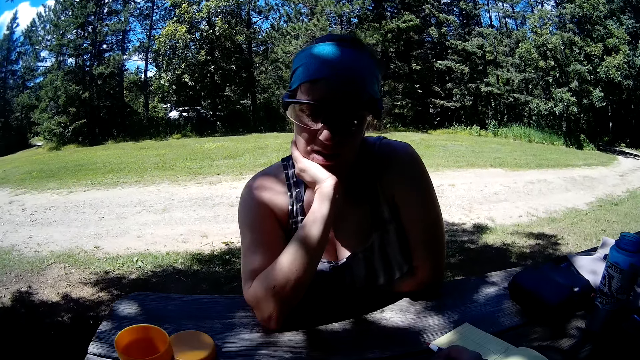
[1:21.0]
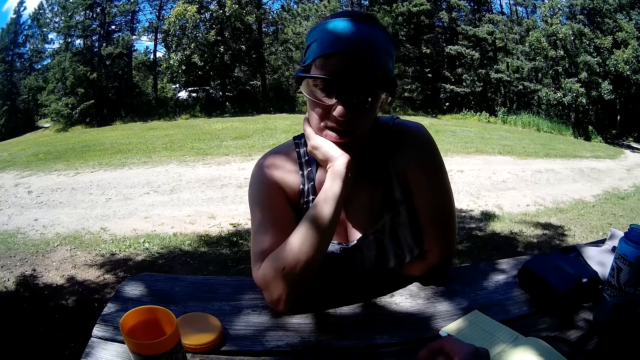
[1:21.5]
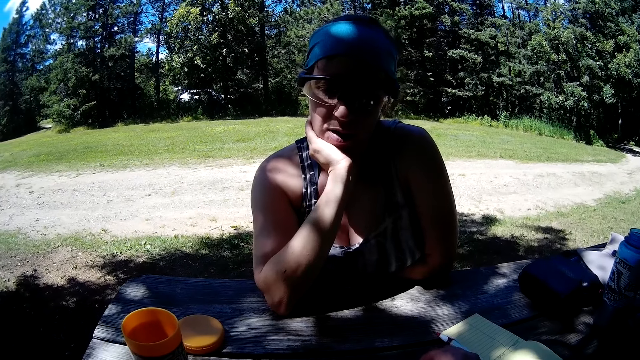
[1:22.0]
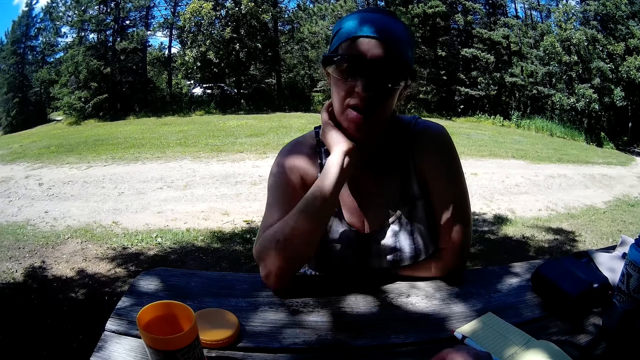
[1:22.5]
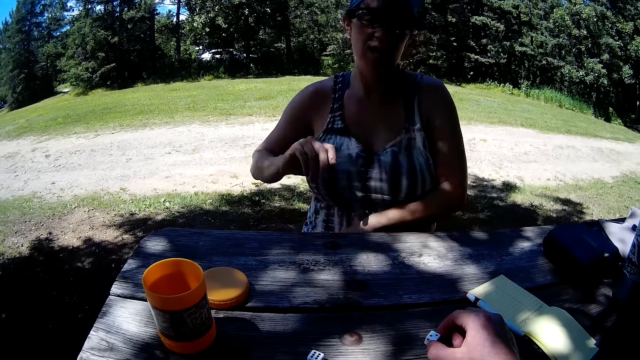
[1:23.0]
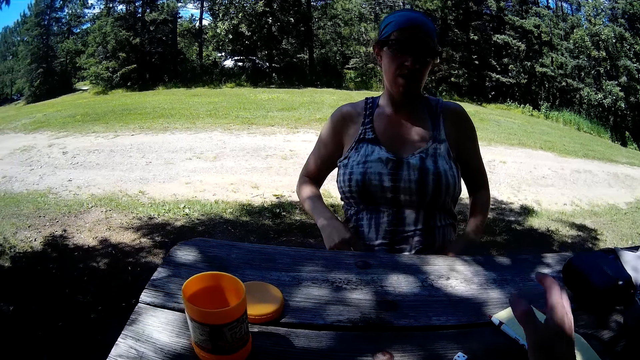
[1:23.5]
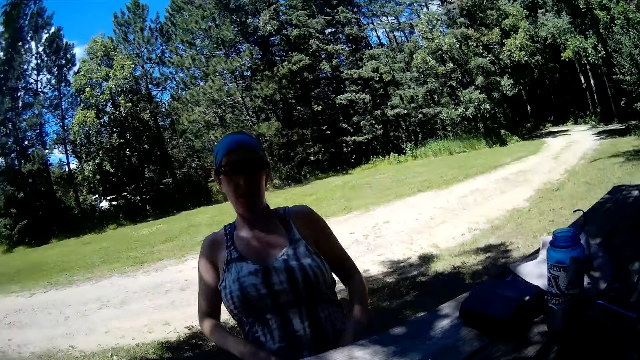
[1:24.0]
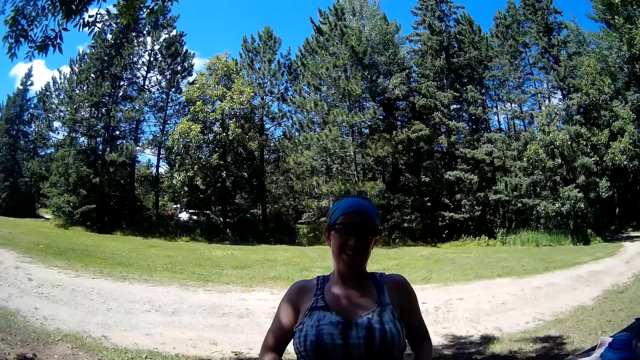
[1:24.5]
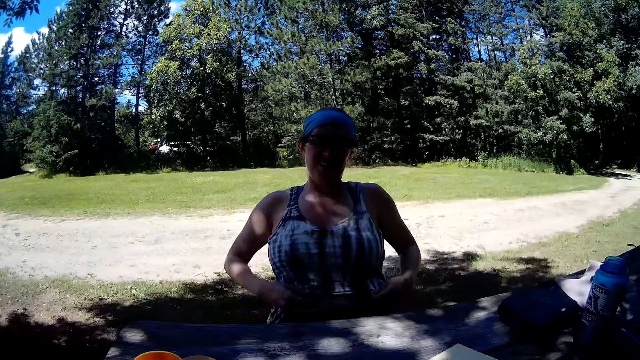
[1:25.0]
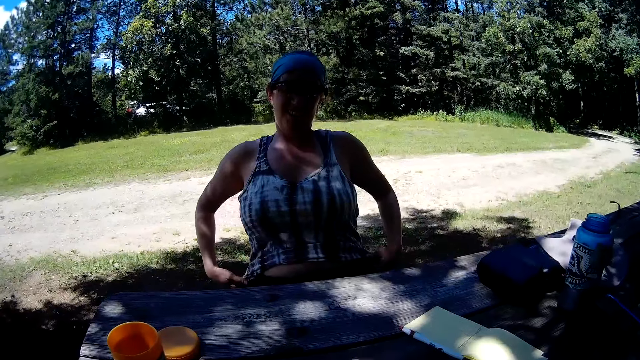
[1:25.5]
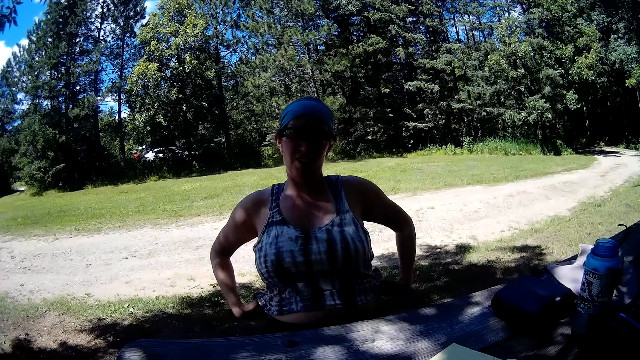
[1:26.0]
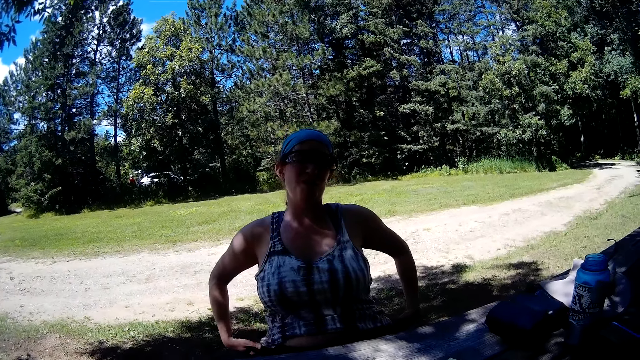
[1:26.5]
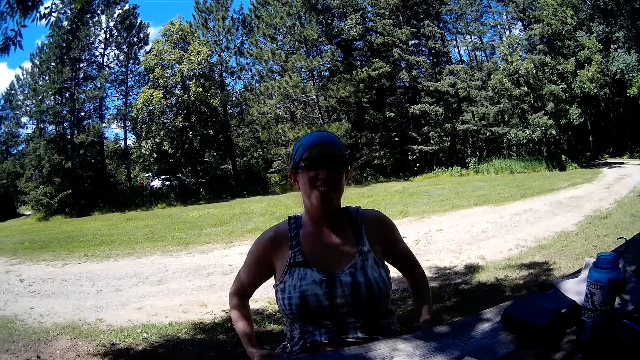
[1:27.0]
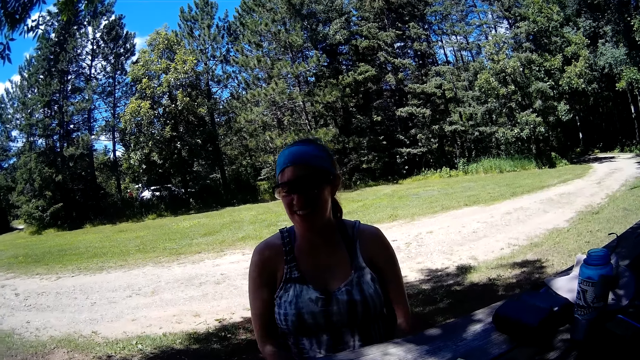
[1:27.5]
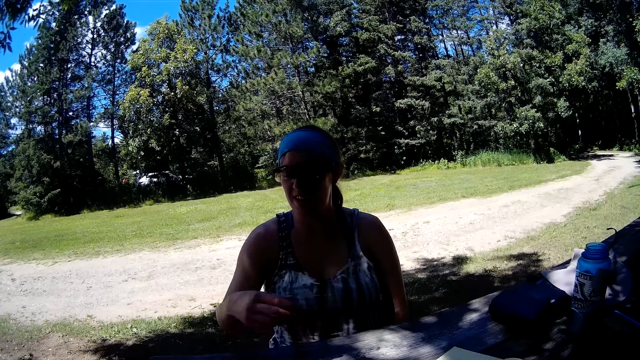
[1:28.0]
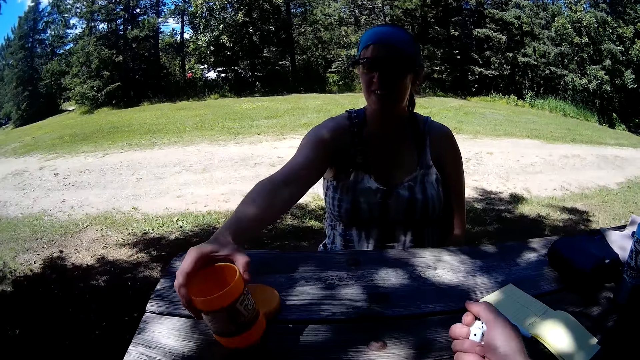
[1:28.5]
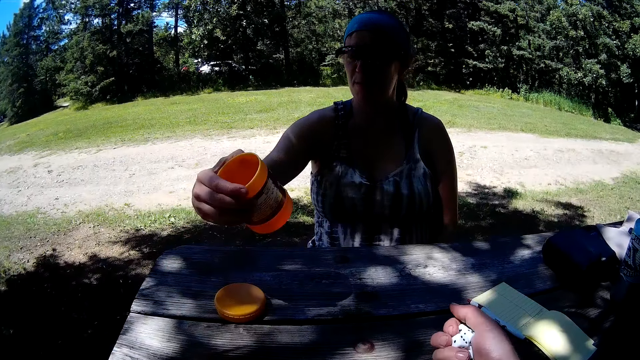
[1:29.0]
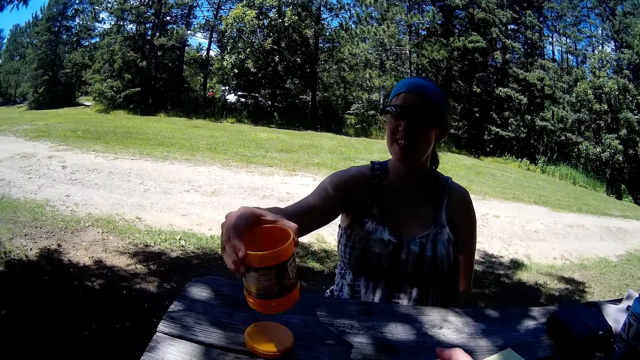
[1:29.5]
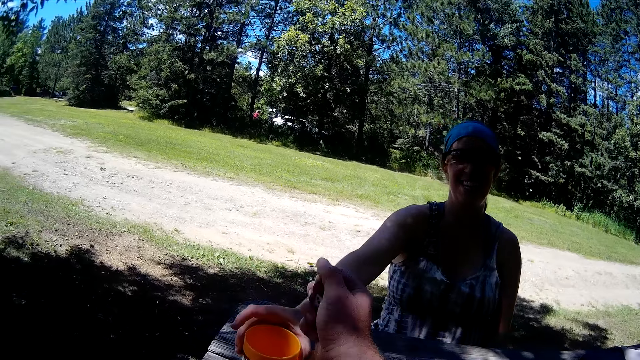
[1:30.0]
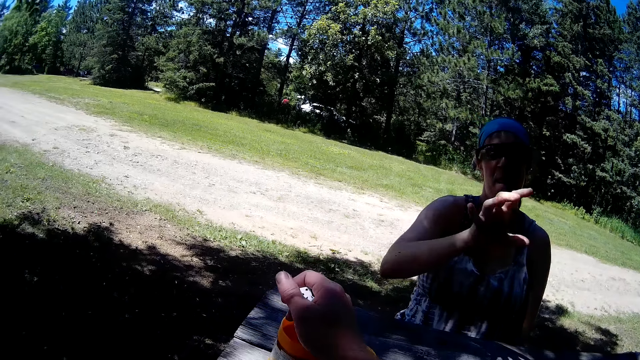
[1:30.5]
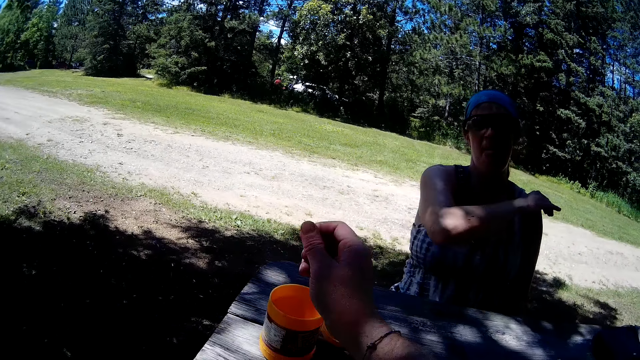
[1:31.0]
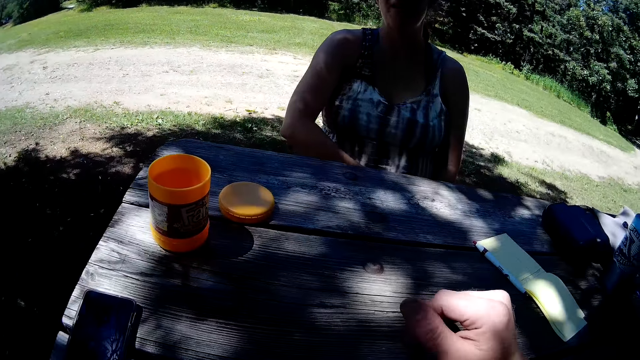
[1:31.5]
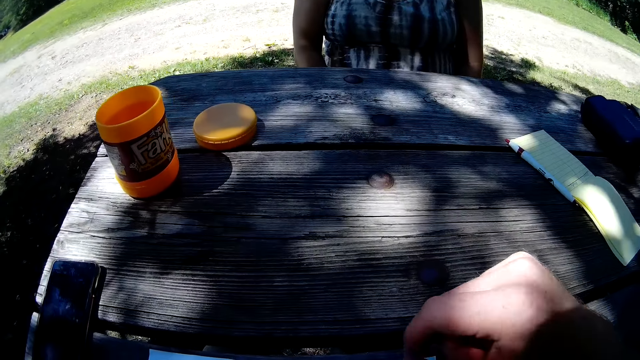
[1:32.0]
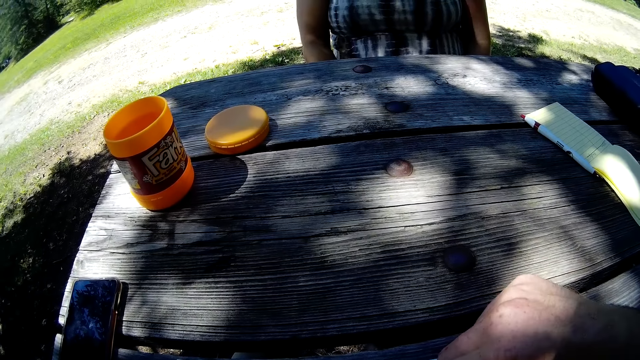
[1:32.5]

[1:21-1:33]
The woman drops her hand from her chin. The camera wearer waves his right hand. The woman adjusts her top. The woman picks up the container or can, drops the container, and looks at the container. The camera wearer pours the dice in the container.

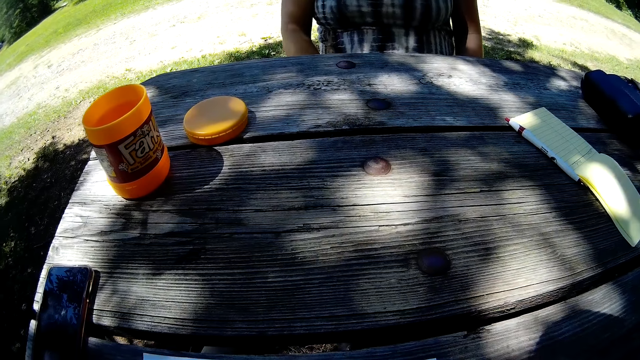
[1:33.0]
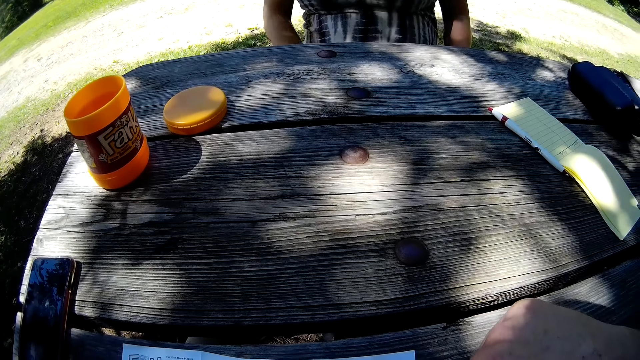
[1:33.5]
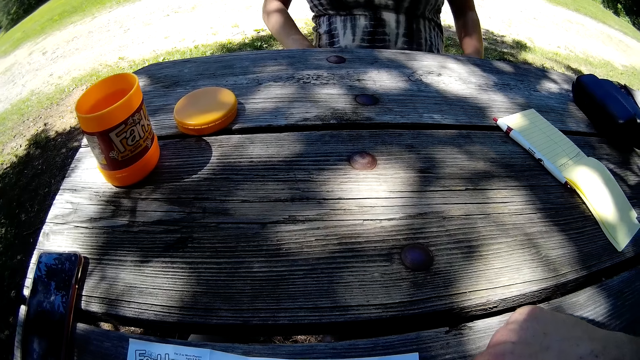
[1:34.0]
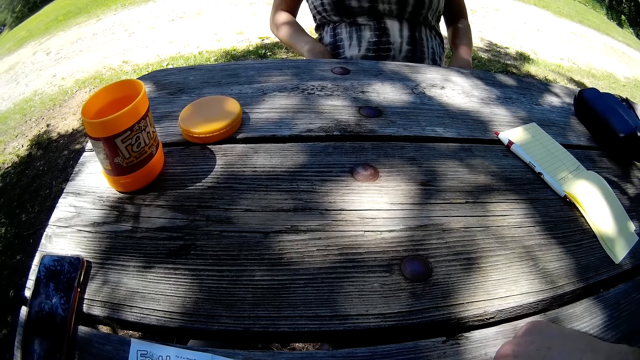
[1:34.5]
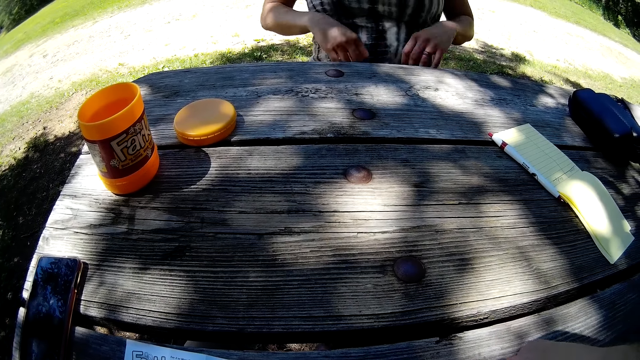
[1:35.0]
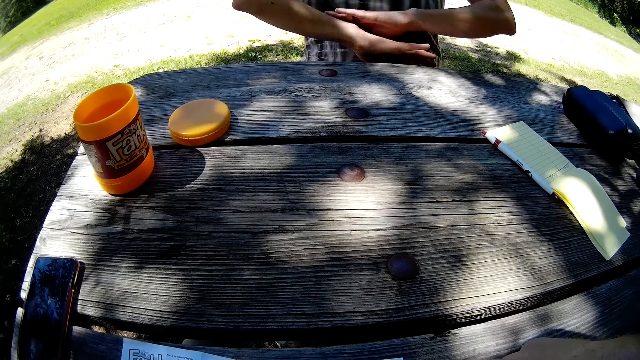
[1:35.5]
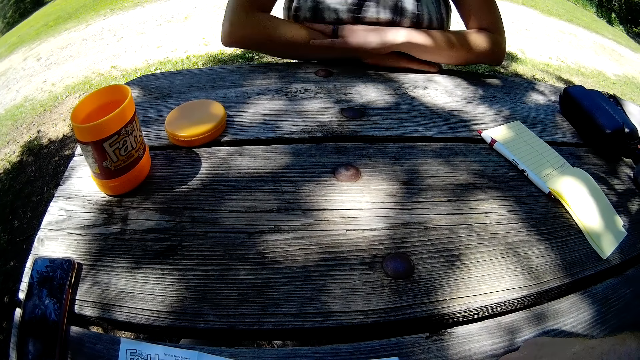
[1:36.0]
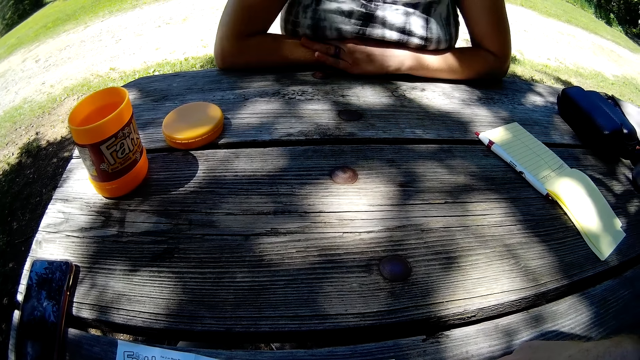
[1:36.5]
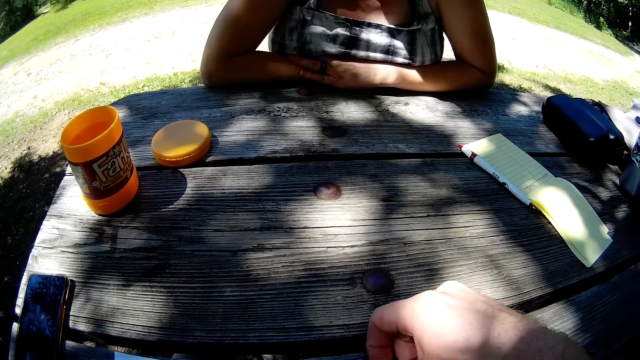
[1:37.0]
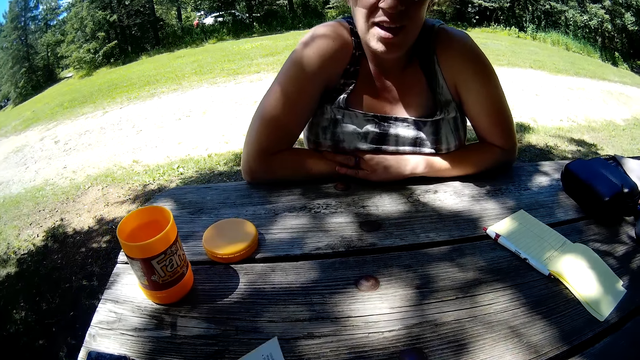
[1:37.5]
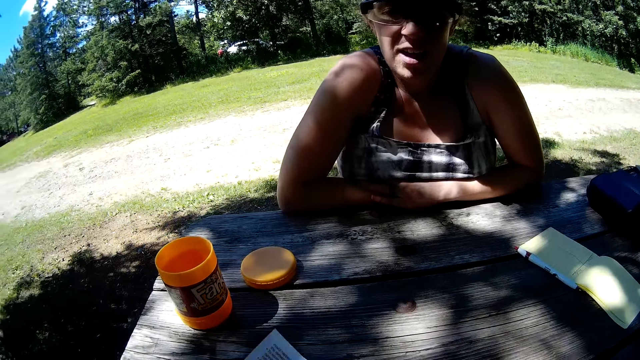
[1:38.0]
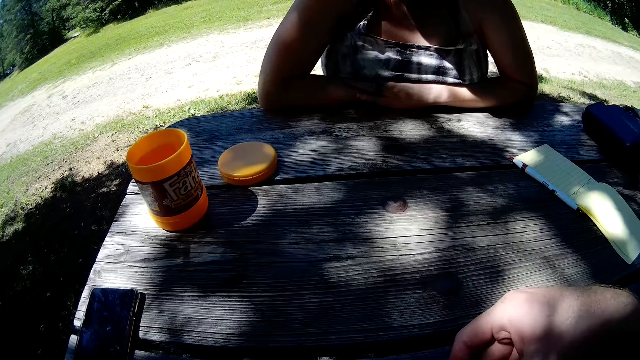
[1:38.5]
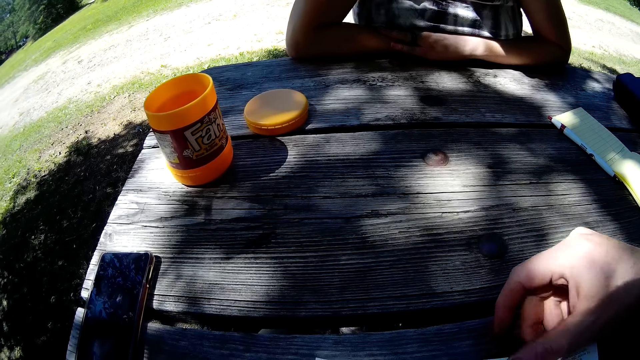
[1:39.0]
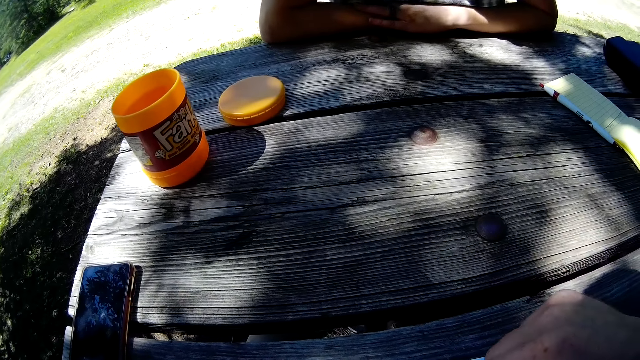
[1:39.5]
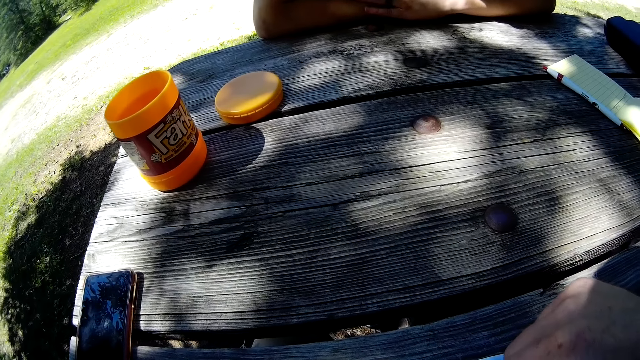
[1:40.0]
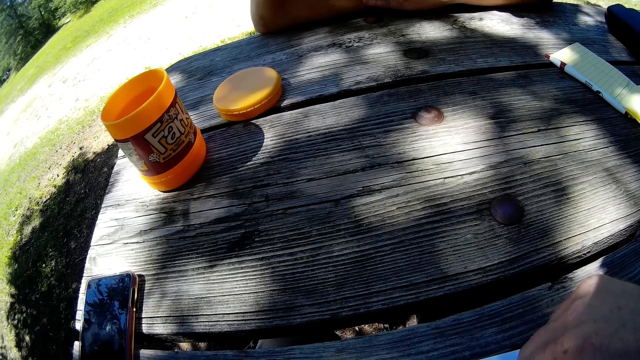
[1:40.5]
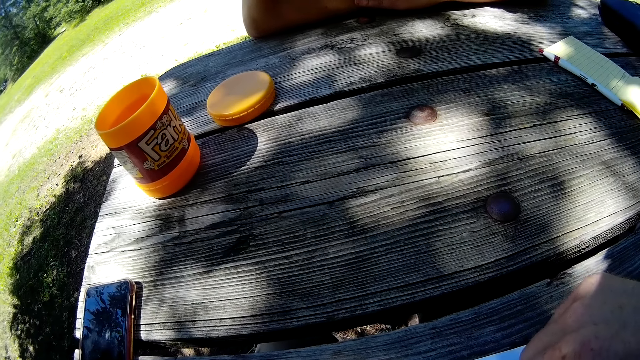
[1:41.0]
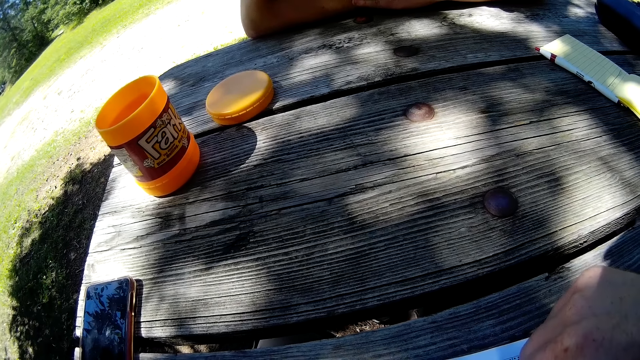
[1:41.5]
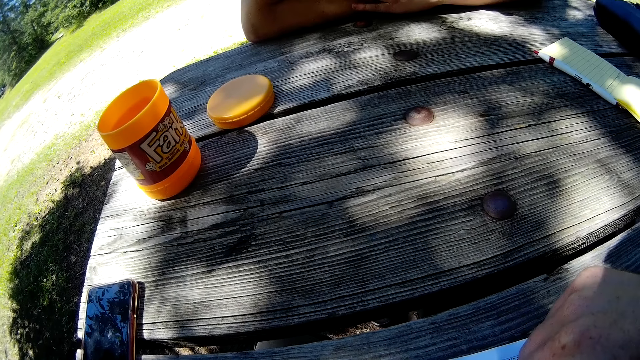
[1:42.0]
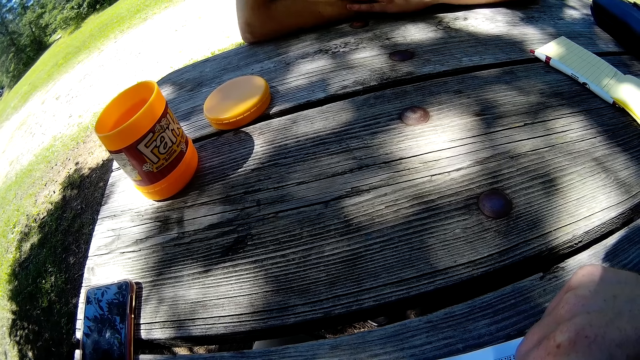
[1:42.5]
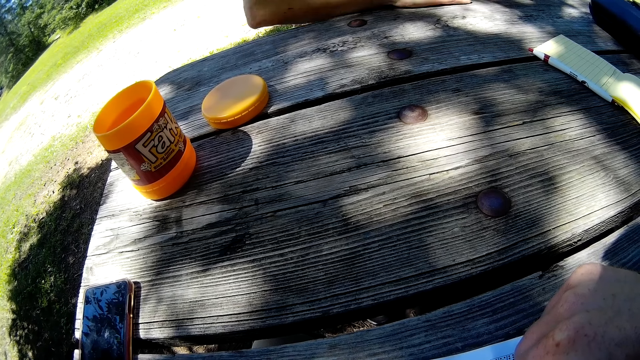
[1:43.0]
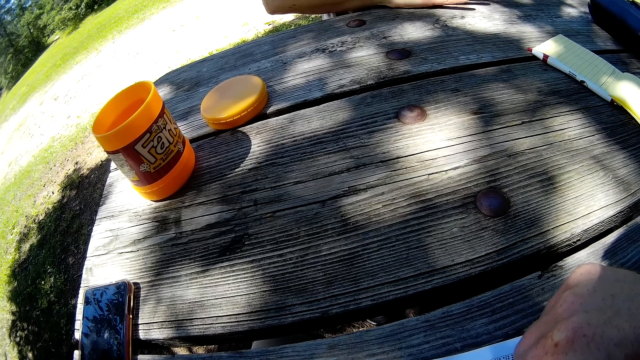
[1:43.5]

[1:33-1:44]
The woman puts her arms on the table. The camera wearer reads the instructions on the paper. They turn over the paper.
